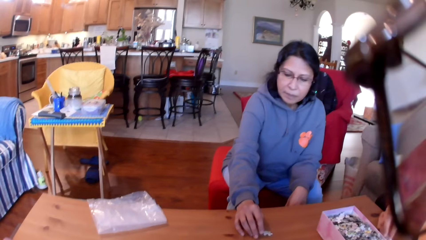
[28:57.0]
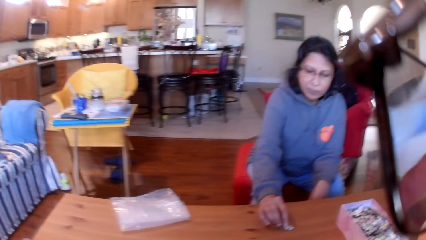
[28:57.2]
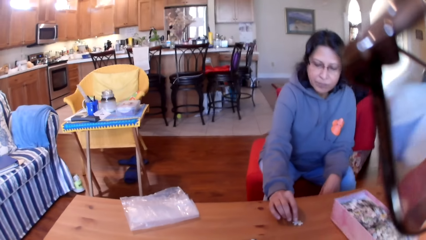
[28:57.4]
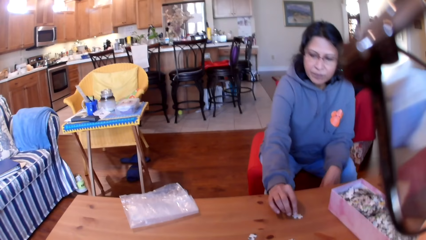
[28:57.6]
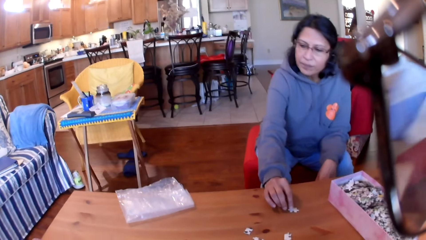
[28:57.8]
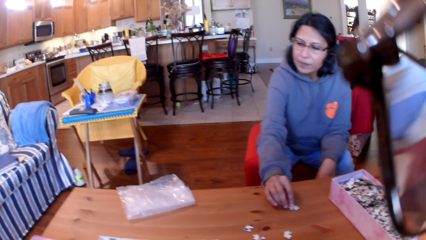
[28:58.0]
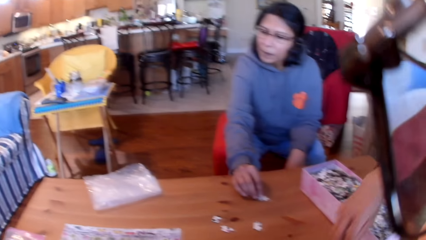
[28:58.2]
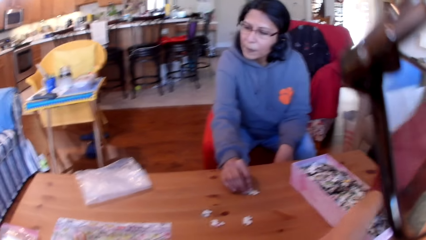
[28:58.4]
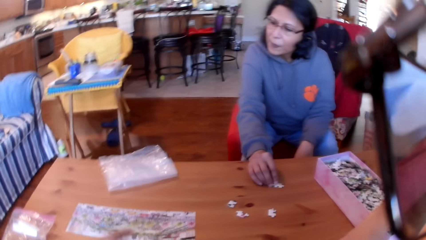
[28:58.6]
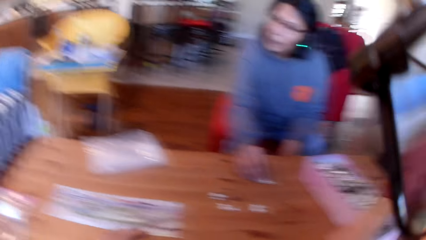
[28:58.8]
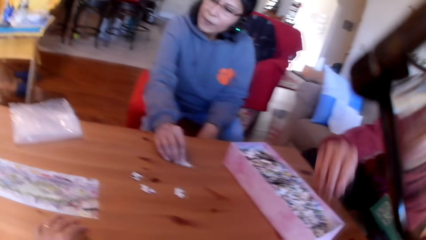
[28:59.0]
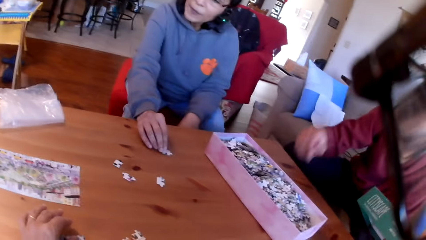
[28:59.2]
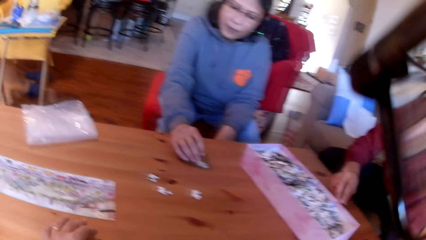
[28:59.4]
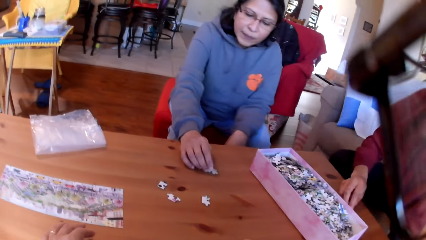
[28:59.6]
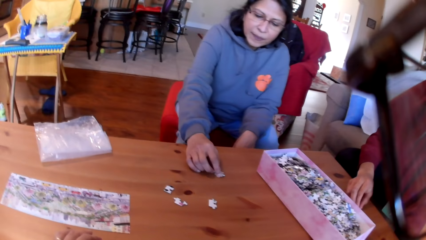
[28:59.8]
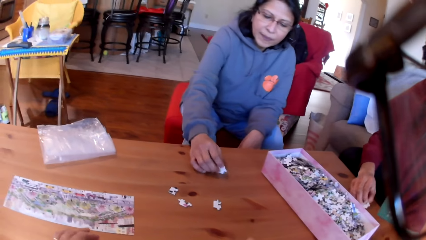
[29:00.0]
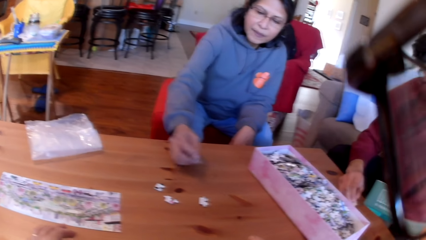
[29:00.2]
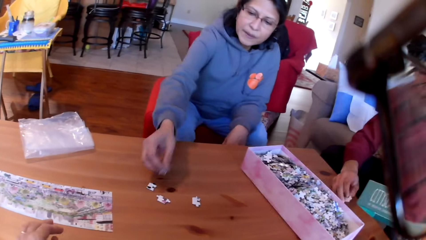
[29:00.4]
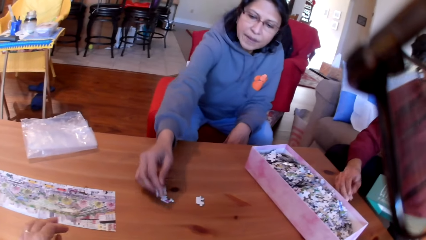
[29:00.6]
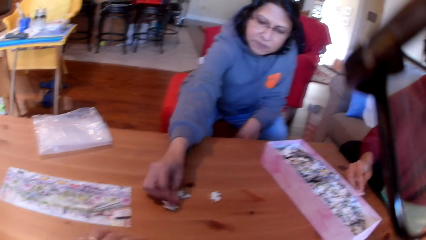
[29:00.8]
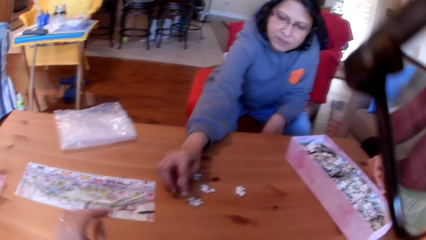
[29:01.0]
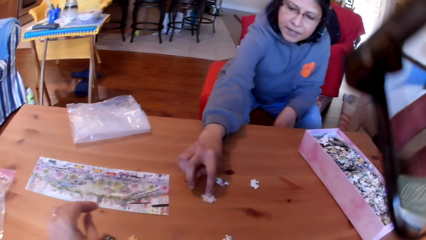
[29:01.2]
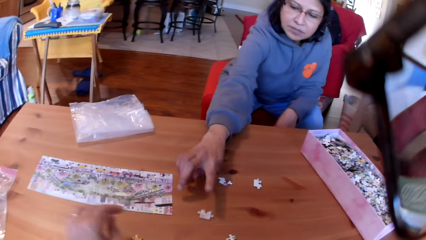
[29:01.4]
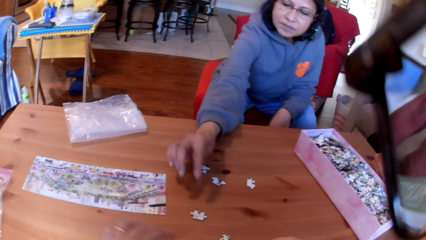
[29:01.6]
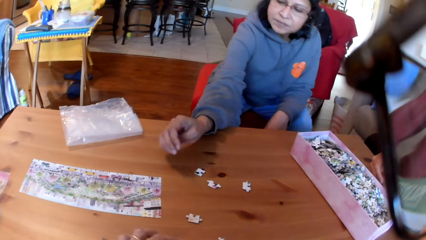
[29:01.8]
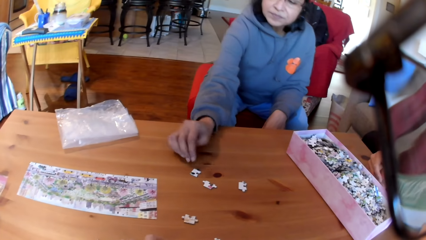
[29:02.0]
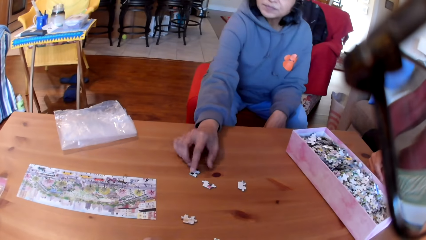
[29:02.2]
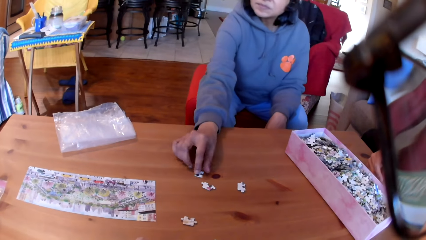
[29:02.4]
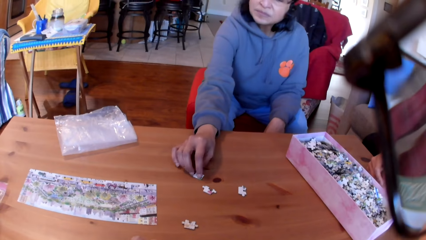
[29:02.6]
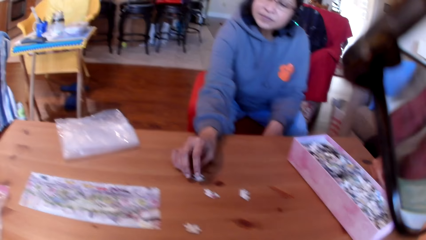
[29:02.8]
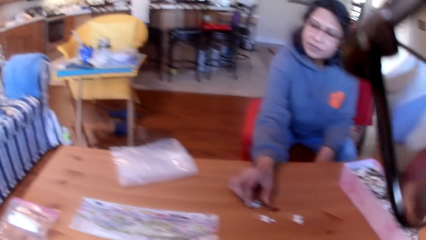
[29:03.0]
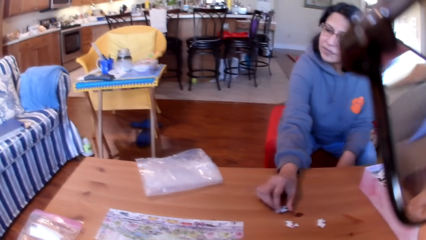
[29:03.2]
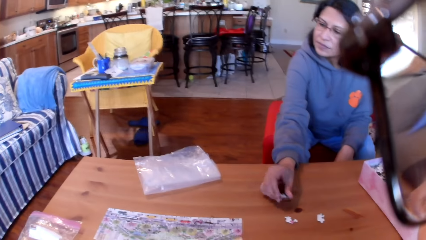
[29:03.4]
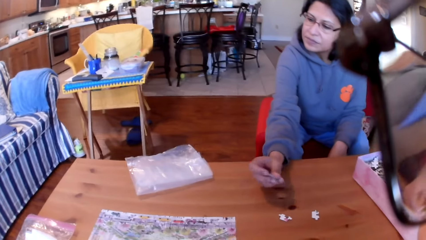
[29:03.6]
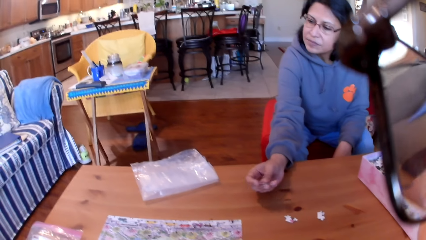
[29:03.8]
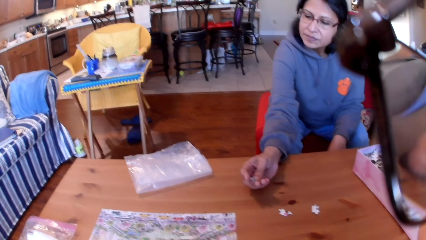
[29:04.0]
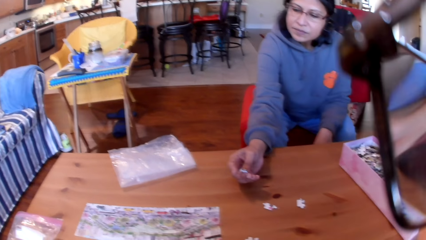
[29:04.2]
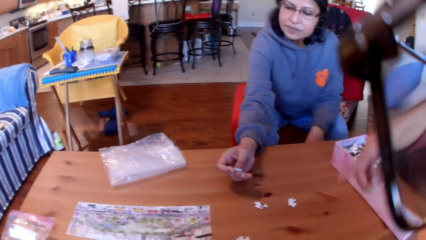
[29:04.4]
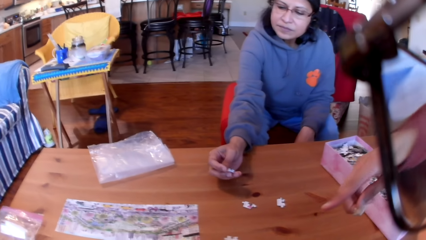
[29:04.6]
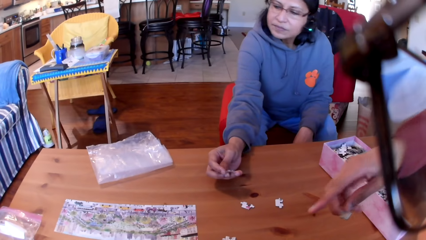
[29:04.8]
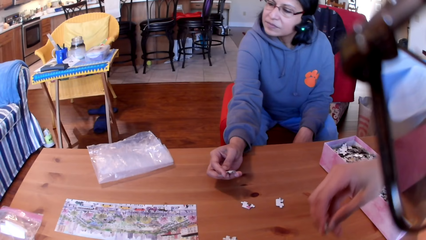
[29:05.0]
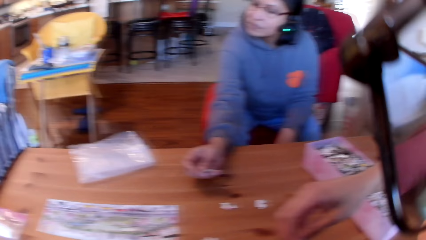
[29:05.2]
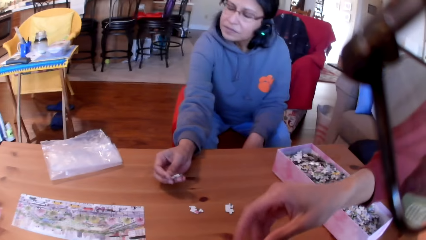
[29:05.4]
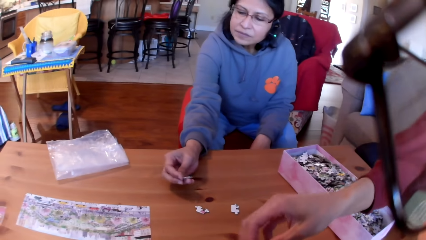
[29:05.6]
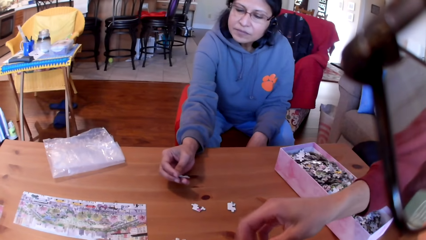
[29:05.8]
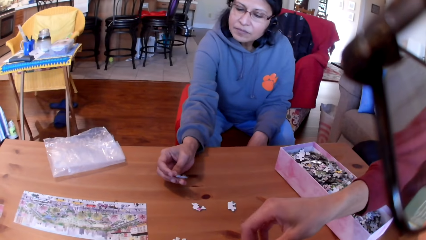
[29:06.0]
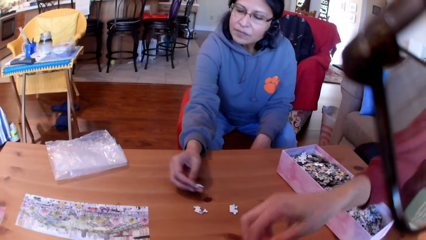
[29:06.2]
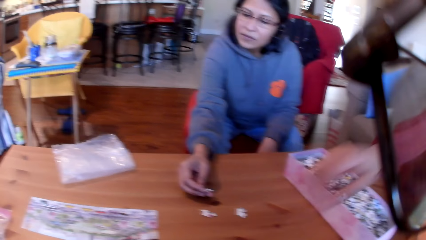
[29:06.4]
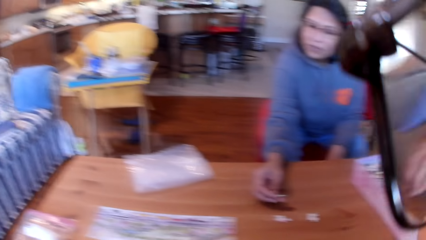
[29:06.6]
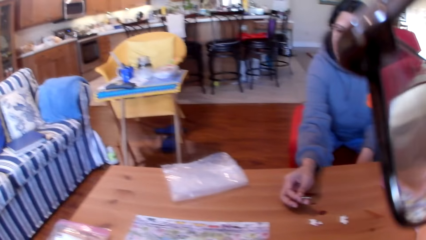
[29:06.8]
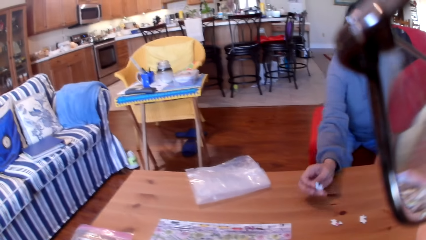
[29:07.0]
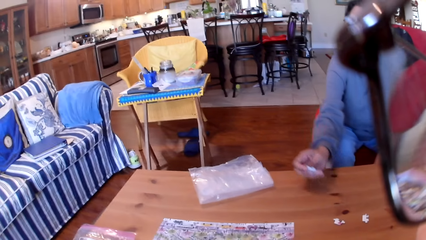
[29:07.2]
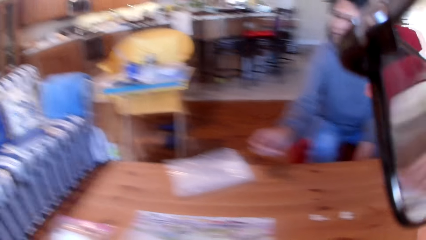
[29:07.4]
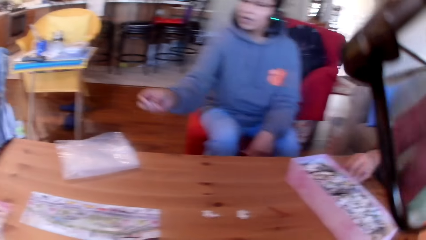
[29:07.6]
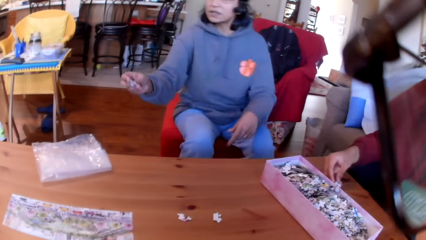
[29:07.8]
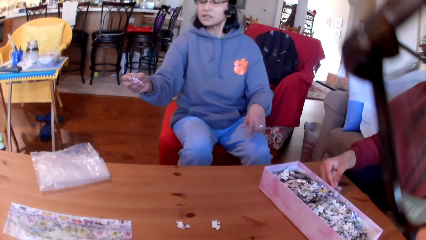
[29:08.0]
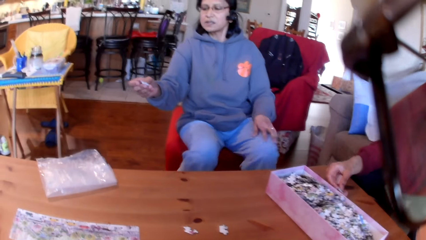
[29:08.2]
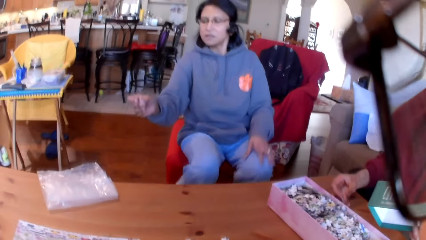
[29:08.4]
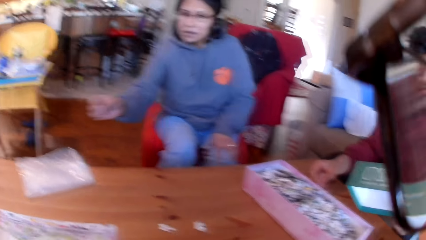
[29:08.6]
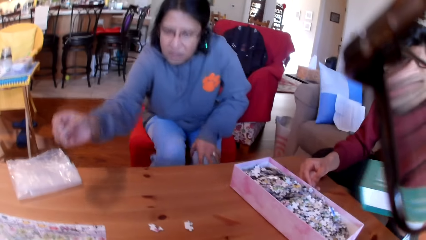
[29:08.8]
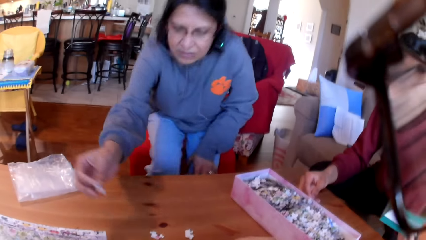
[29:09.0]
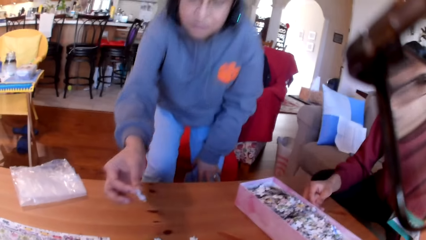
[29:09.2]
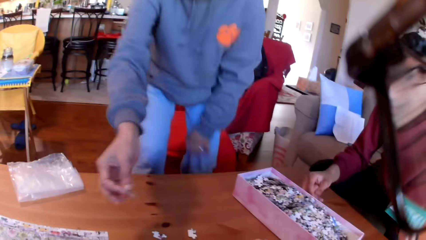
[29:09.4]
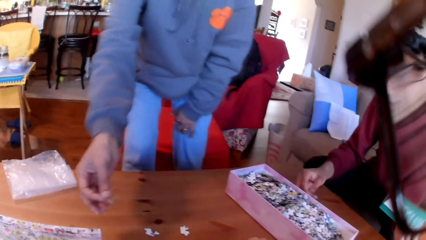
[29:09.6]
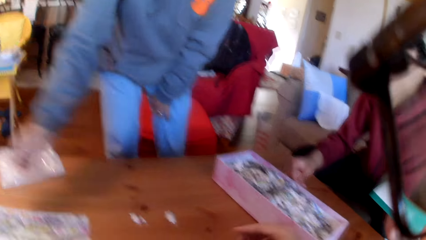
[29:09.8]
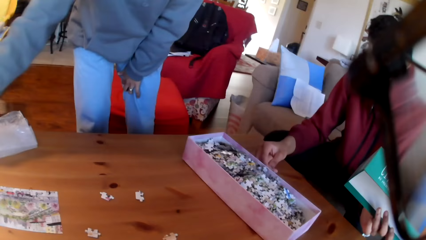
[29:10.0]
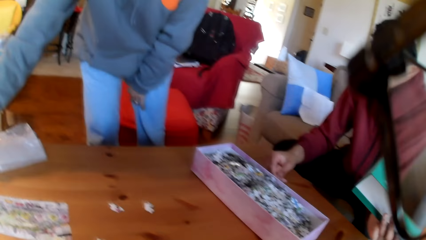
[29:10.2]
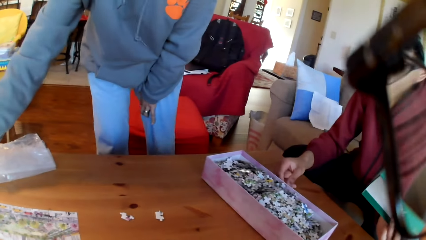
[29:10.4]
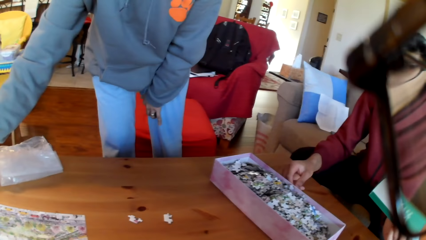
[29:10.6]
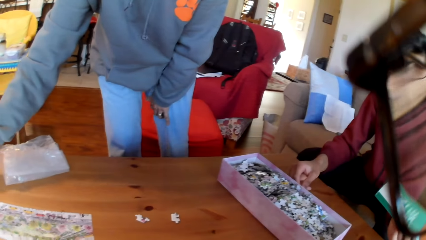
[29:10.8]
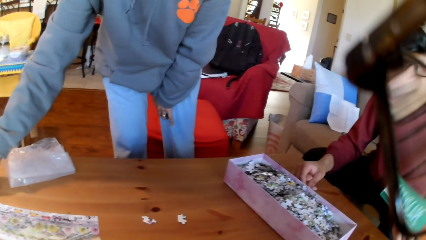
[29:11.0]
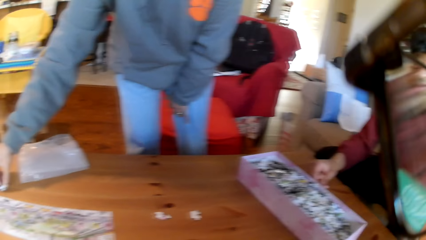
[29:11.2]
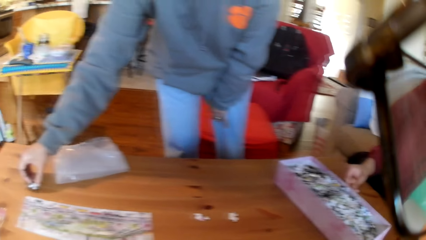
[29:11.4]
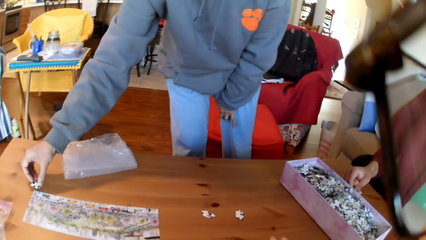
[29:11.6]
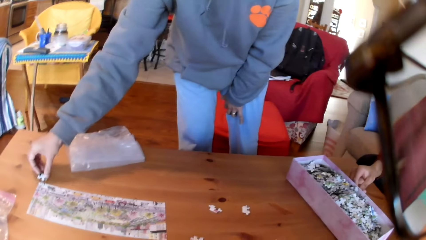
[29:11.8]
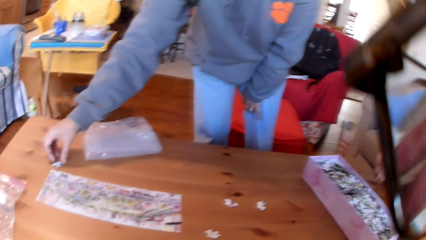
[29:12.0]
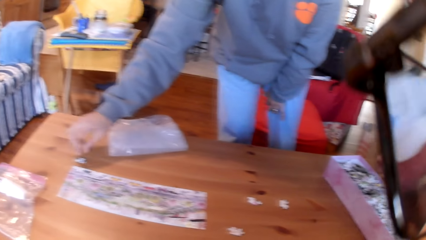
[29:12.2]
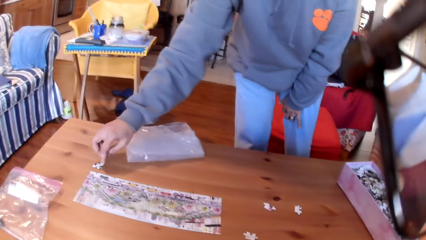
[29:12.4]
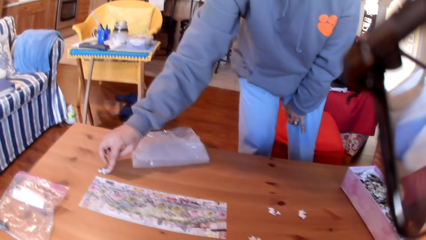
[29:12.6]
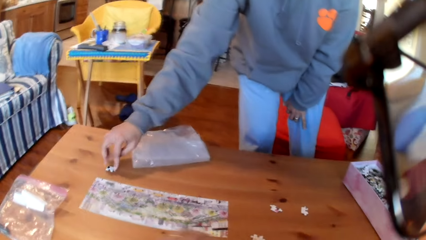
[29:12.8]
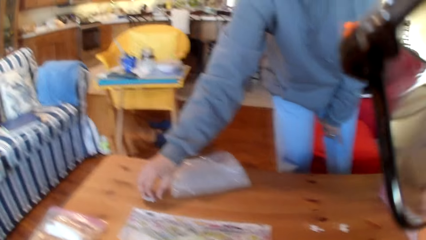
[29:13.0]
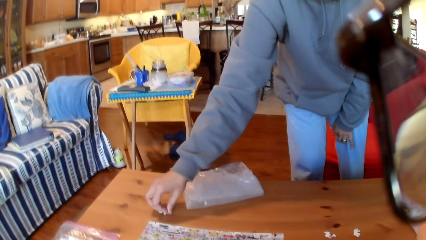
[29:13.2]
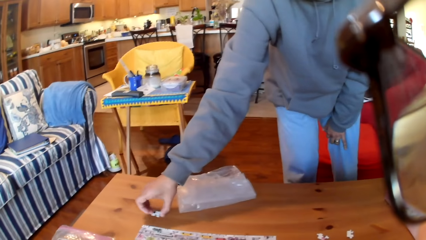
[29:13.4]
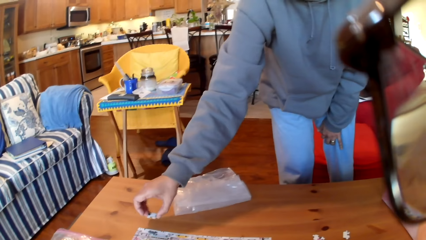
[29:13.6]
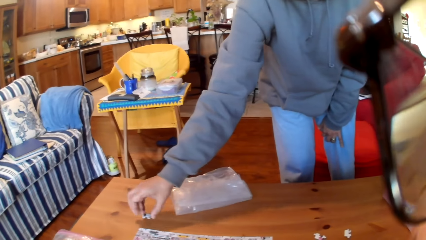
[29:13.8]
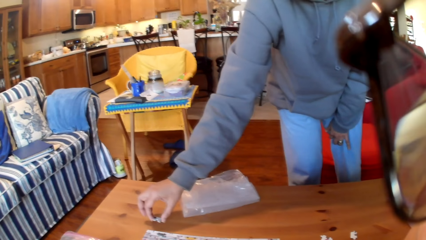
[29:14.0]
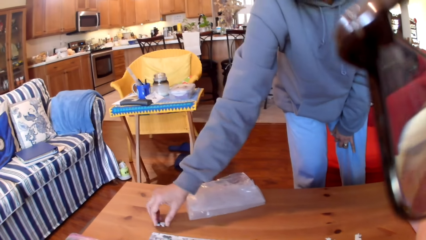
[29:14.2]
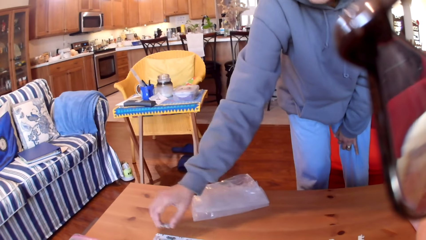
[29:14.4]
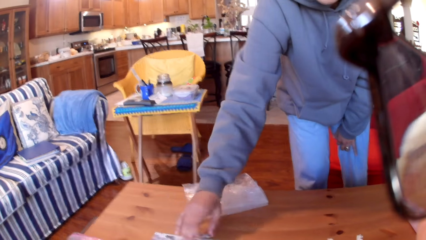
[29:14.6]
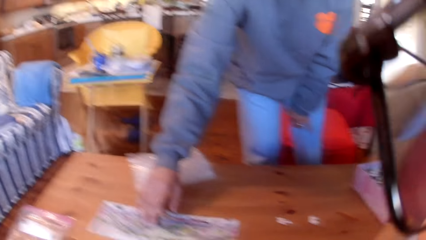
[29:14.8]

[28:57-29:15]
A man takes a puzzle. The man puts the puzzle on the table. The camera wearer moves the hand on the table. A woman takes a puzzle. The woman puts the puzzle on the table. The camera wearer touches a puzzle. The woman looks at a puzzle. The man points at the table and puts a puzzle on the table. The camera wearer converses to the colleagues. The woman stands from the seat. The camera wearer moves a hand on the table. The woman moves a hand on the table. The man converses to the colleagues. The woman moves a puzzle on the table. The camera wearer looks at the table.
